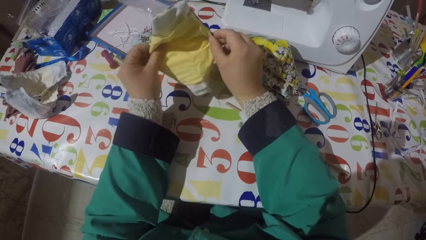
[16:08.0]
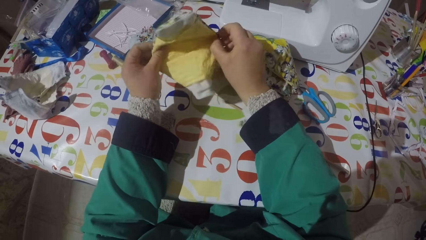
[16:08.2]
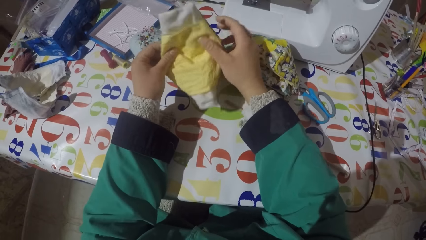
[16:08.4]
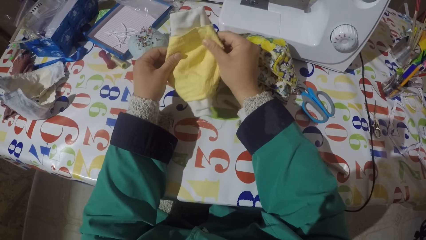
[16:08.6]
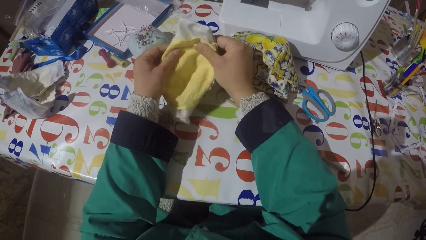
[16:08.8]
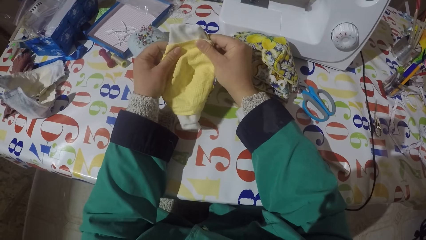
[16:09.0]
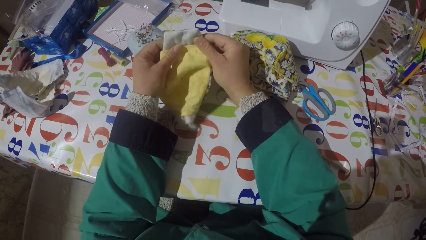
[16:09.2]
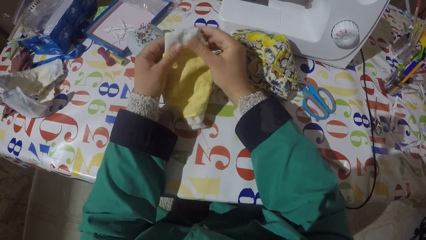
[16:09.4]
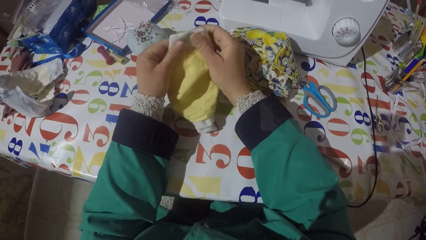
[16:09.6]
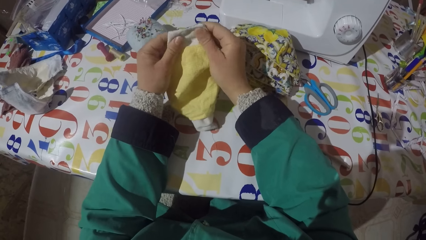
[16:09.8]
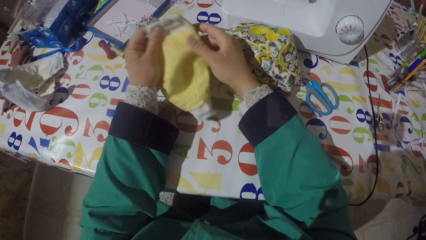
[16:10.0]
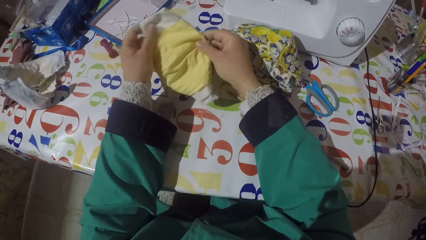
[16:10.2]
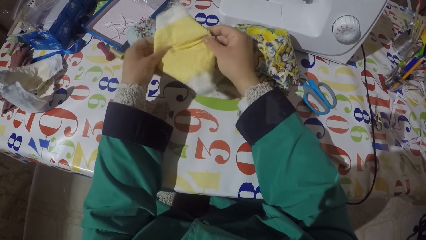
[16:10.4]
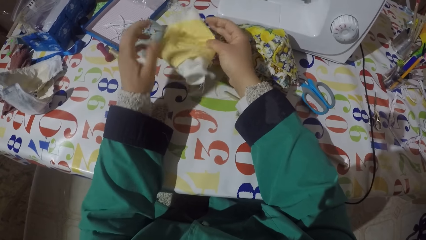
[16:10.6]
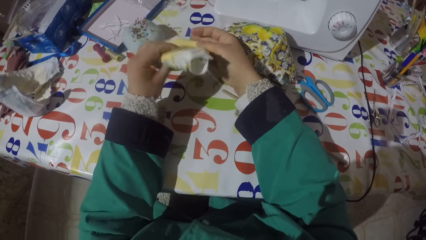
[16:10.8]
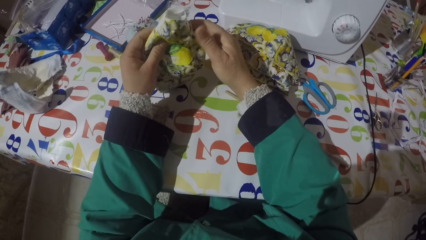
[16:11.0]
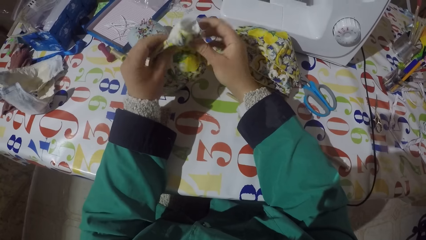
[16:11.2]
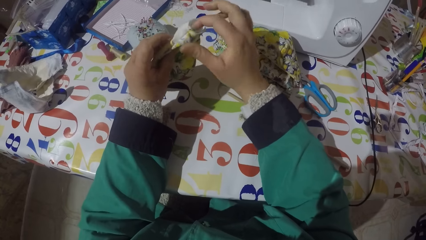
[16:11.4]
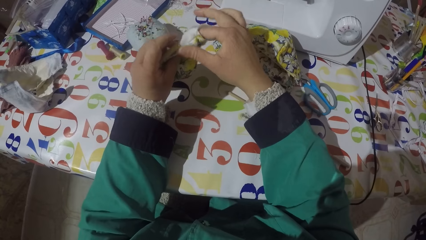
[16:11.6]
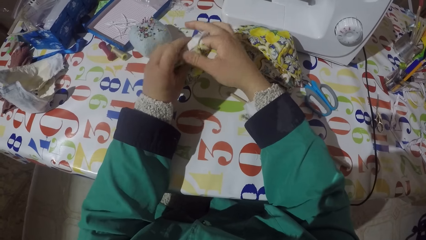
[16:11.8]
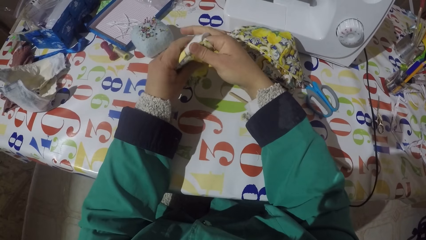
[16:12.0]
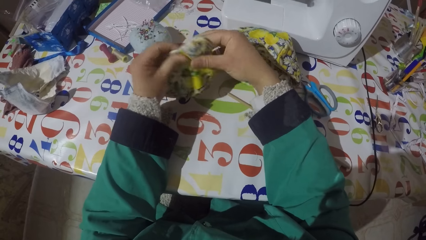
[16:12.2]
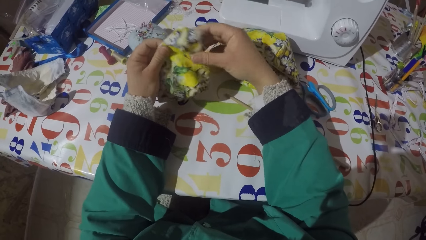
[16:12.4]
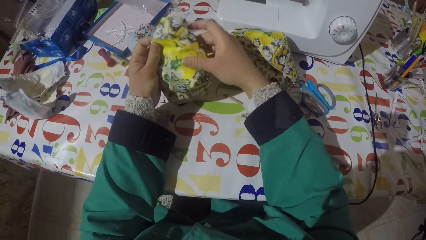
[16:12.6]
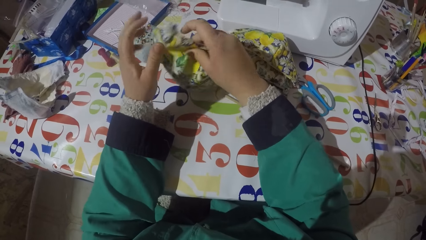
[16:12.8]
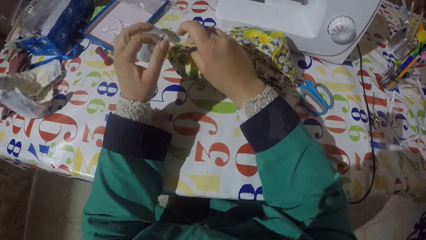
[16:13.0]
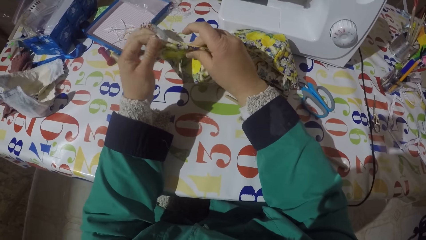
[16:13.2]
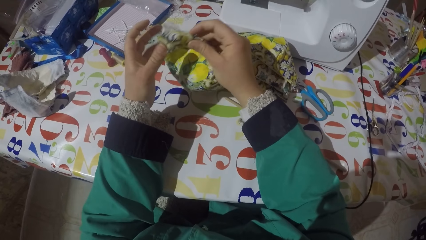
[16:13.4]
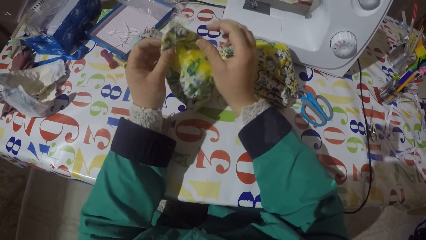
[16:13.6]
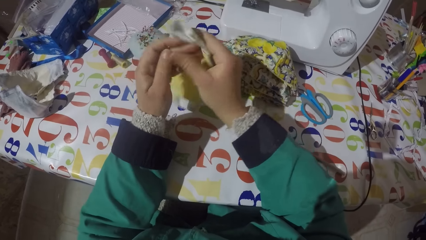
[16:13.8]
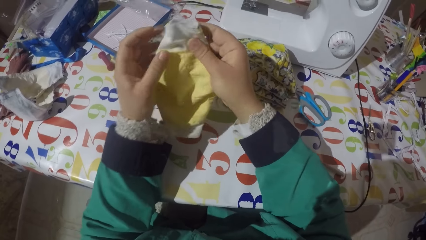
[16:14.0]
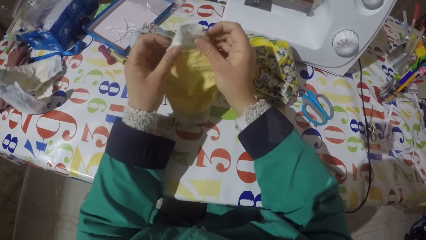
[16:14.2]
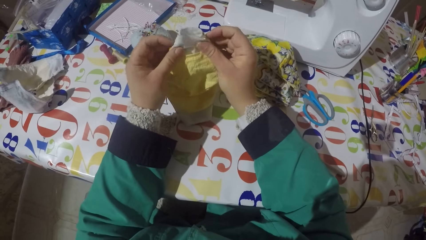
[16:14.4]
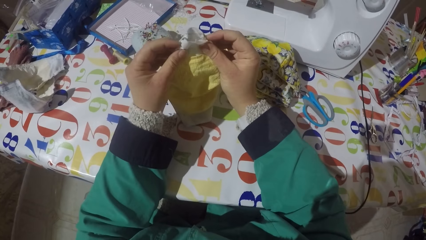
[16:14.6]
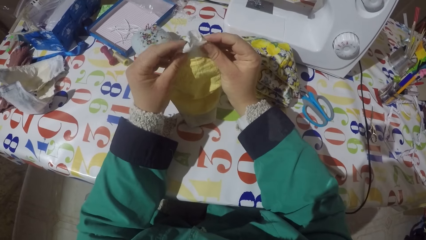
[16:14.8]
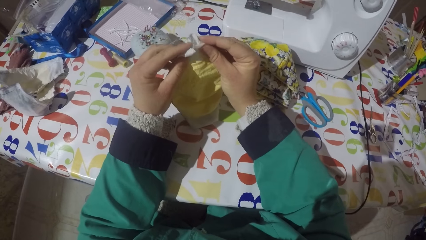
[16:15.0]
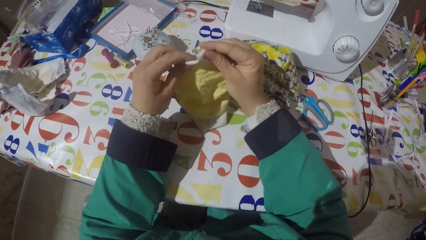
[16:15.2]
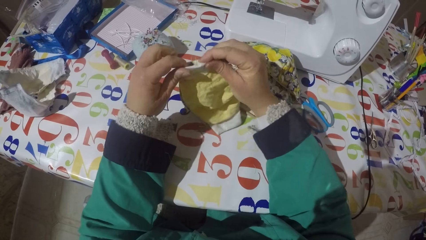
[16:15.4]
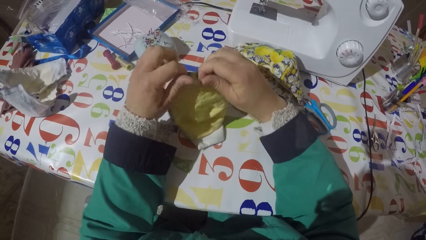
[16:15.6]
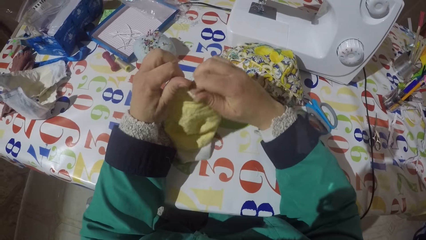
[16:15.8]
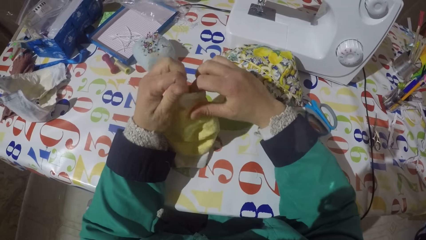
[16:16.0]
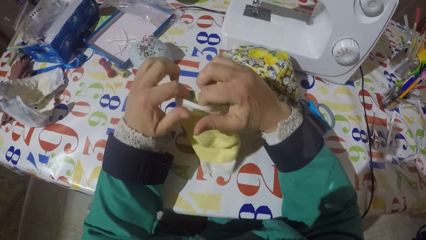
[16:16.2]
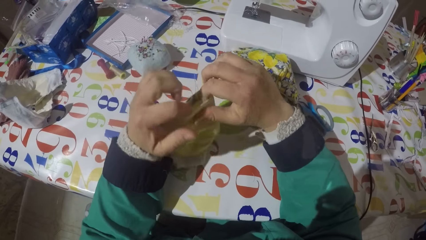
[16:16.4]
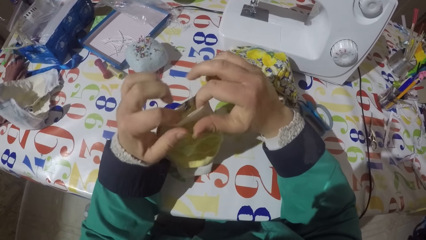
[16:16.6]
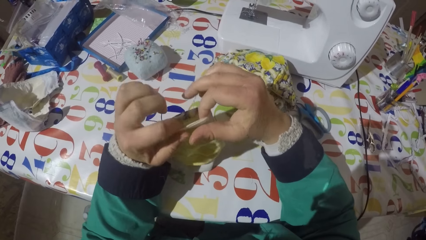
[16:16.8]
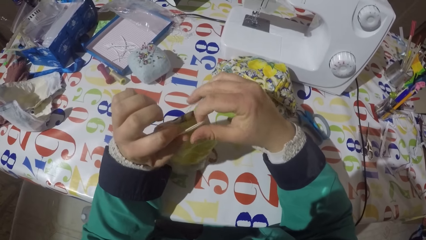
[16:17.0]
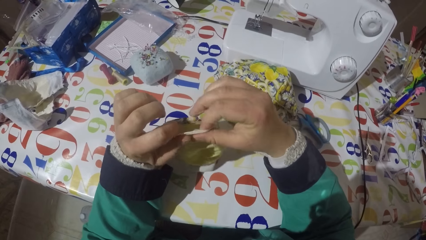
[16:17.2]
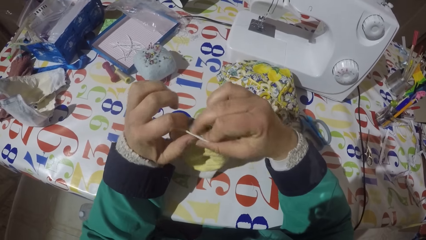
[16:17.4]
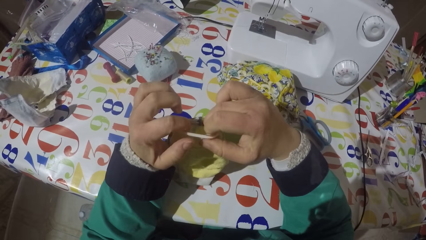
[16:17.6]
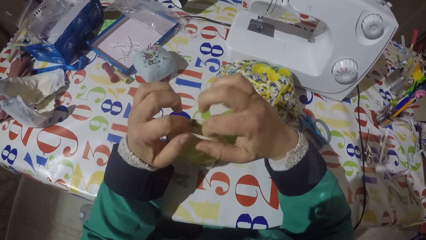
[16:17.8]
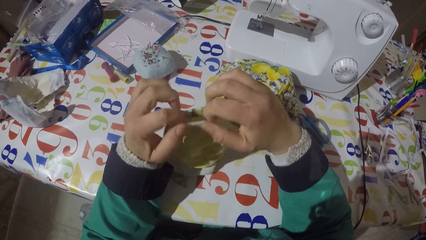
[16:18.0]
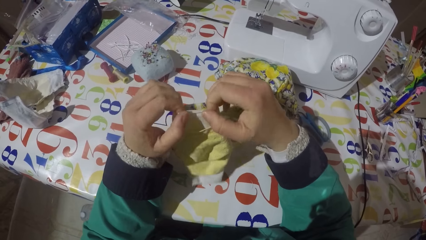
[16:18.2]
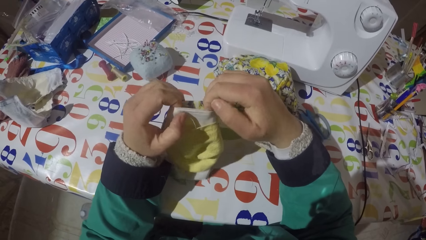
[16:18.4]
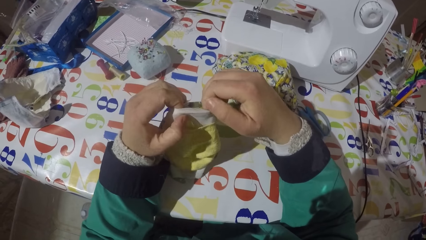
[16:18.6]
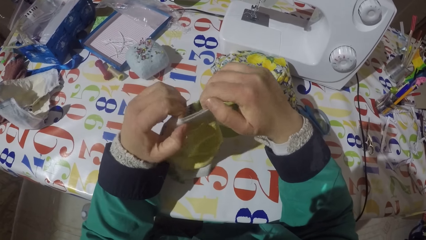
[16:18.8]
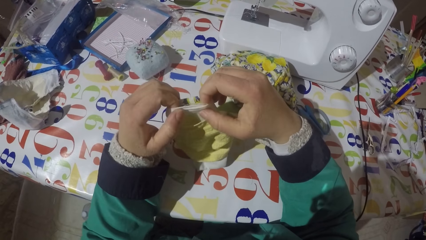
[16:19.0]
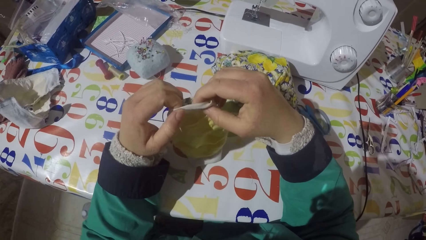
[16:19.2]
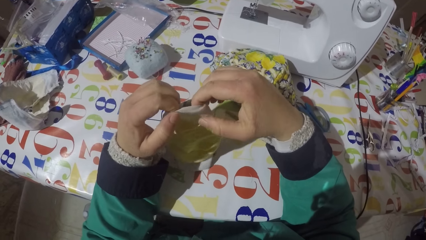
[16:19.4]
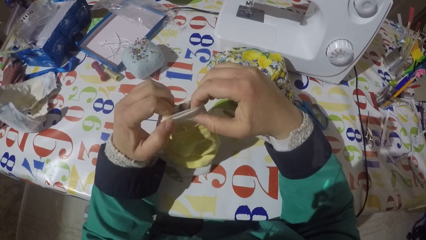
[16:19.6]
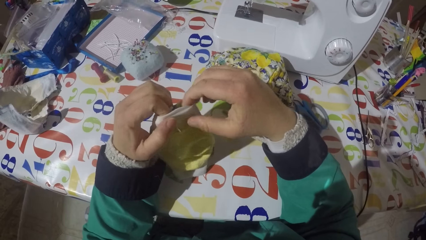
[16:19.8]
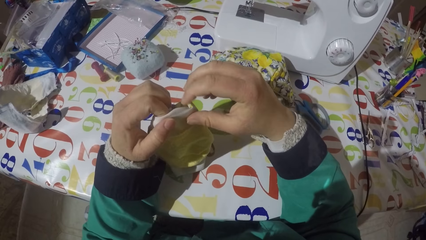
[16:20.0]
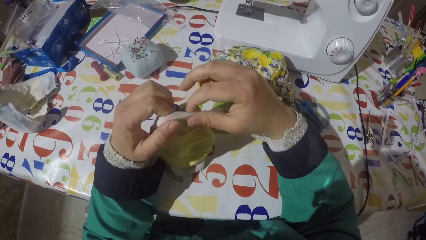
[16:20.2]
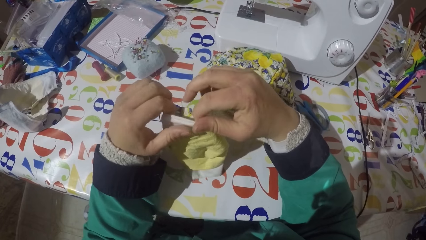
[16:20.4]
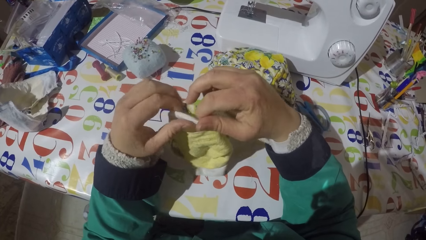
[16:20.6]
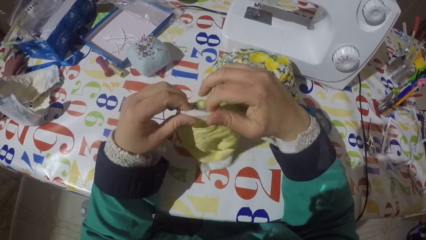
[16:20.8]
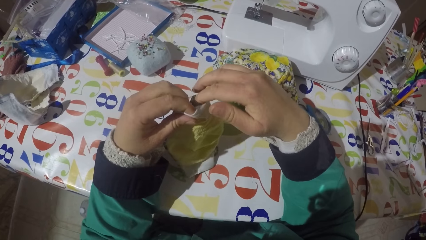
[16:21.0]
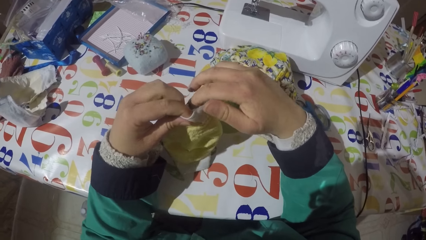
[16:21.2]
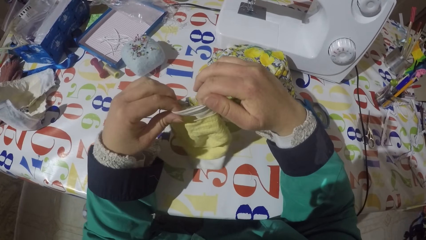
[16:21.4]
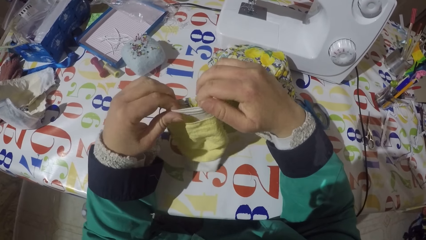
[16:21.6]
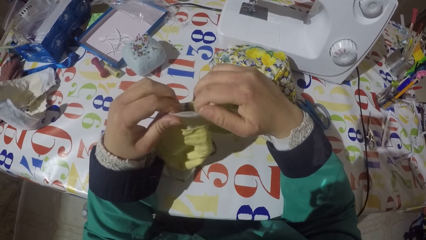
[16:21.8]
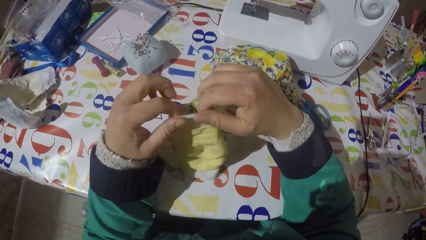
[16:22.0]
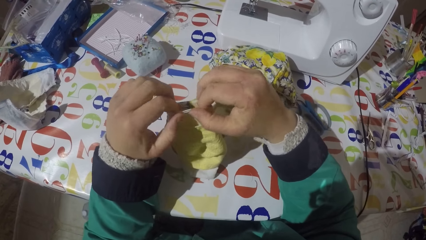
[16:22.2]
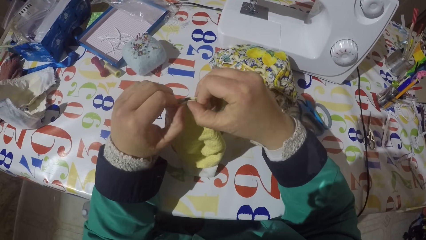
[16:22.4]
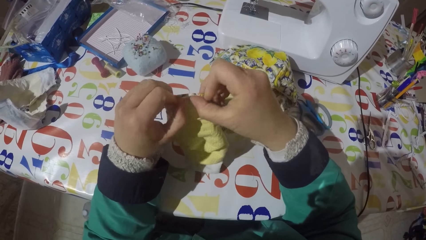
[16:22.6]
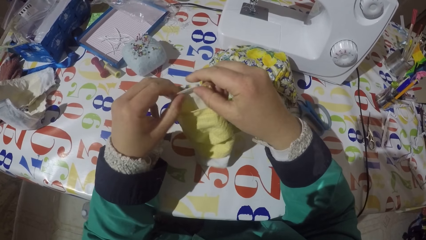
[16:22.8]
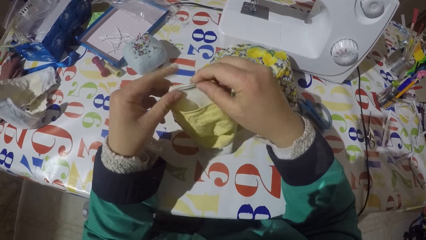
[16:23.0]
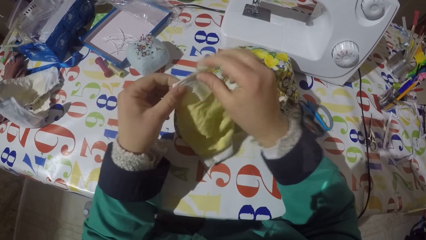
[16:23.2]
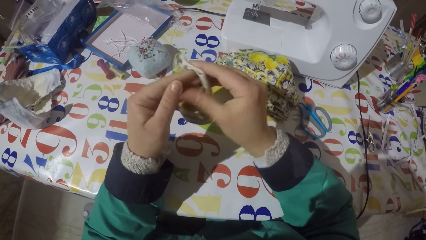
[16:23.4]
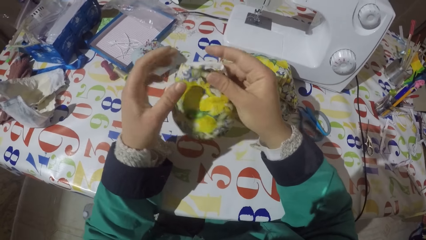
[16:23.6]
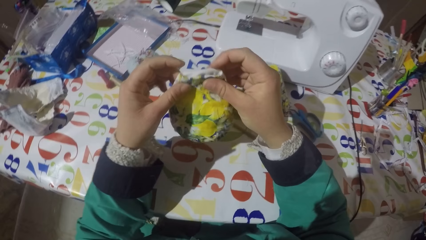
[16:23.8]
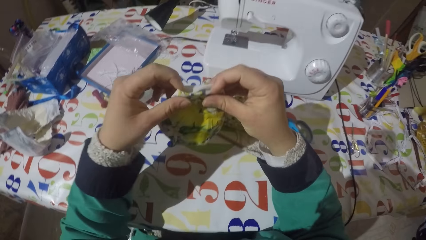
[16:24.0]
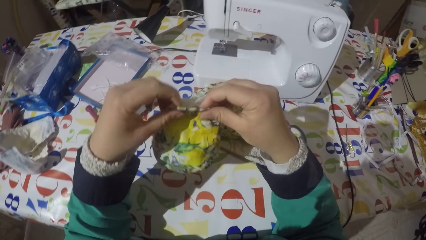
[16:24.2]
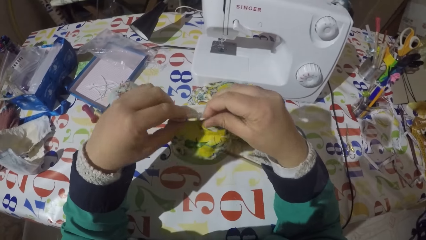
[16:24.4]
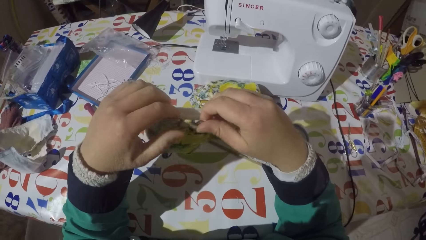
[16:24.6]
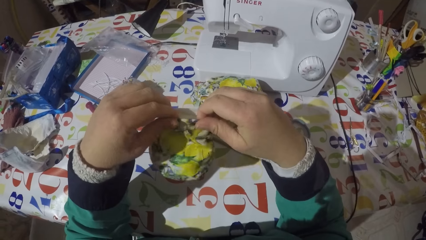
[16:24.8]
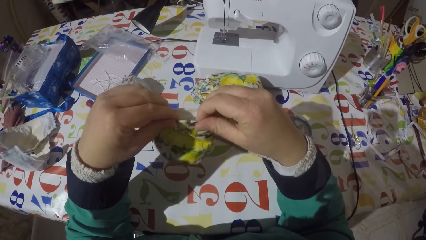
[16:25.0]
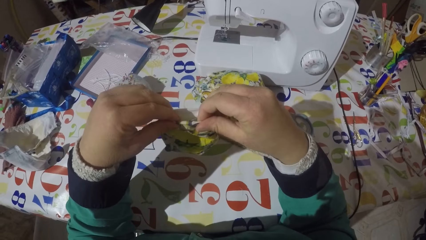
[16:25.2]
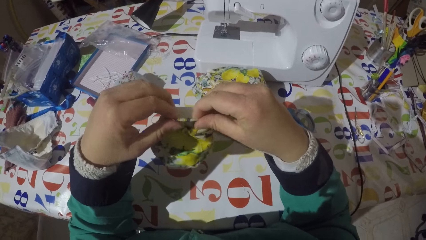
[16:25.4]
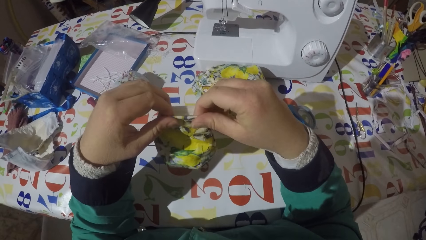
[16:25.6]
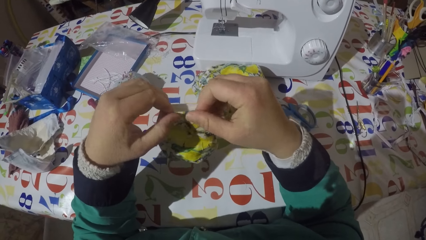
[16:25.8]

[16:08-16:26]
The camera wearer turns the face mask or piece of garment. They straighten the face mask. They turn the face mask. They insert a finger in the face mask. They turn the face mask. They turn the face mask again. They fold the piece of garment. They turn the piece of garment. They align the piece of garment.
